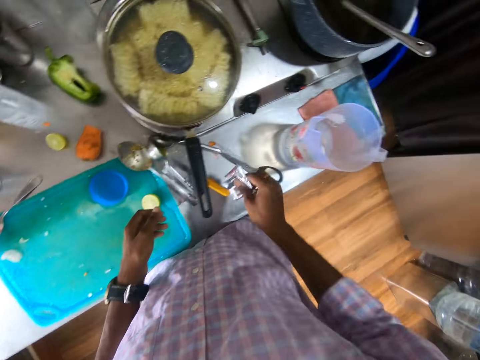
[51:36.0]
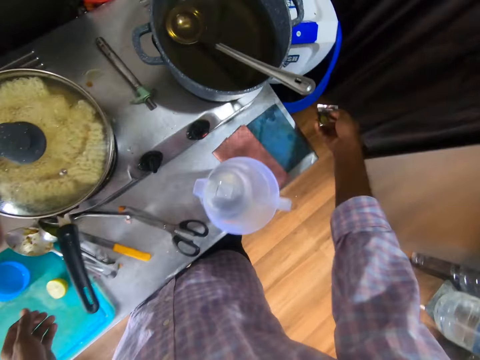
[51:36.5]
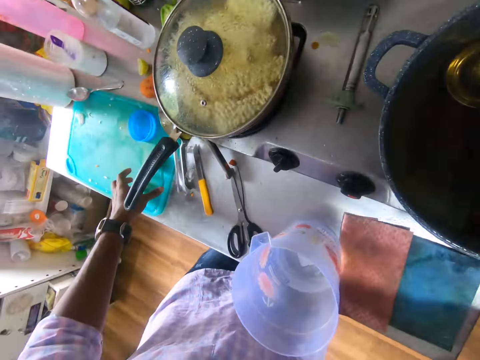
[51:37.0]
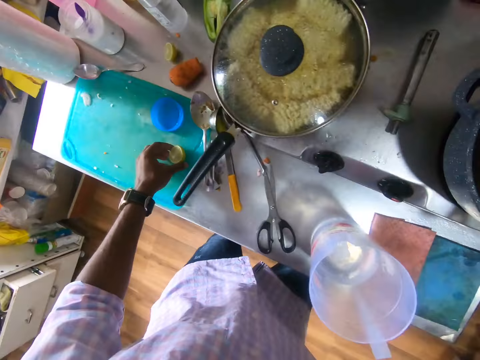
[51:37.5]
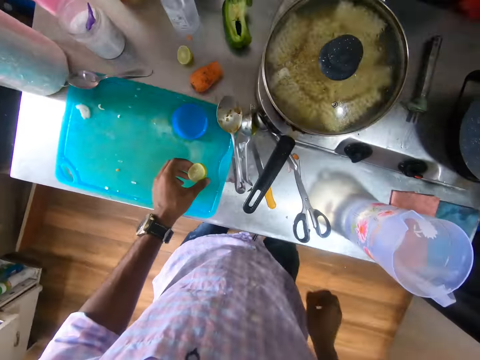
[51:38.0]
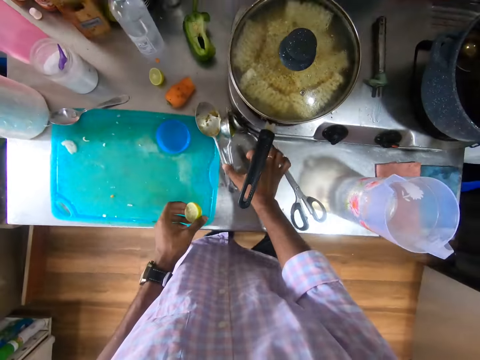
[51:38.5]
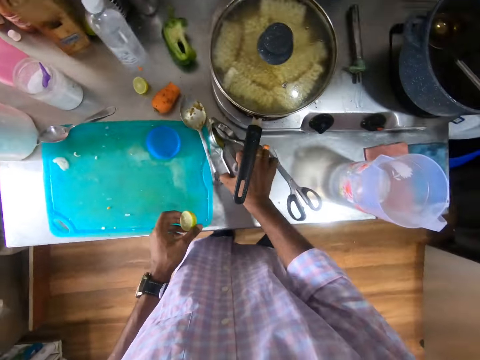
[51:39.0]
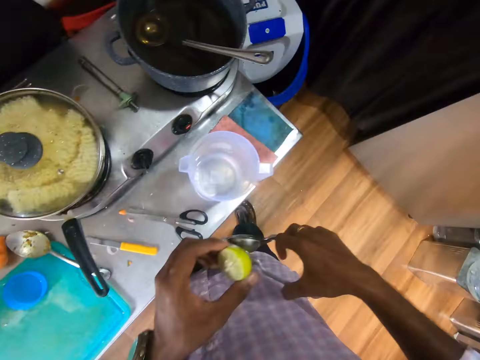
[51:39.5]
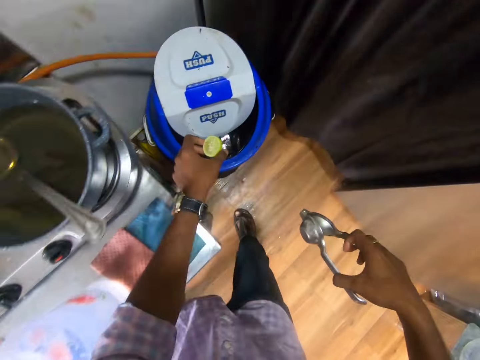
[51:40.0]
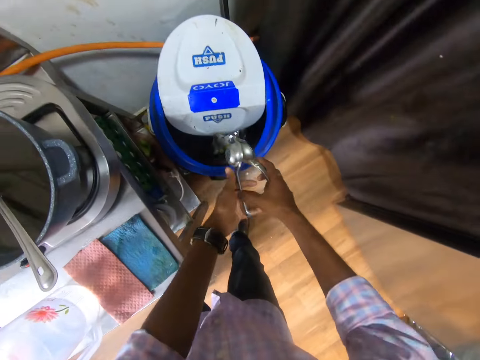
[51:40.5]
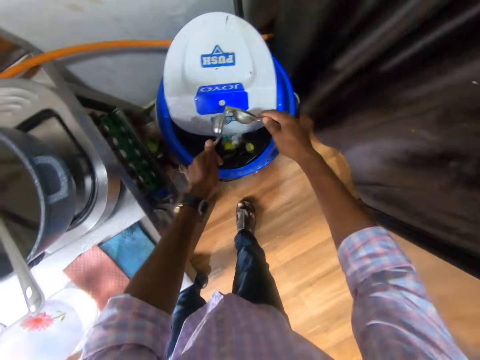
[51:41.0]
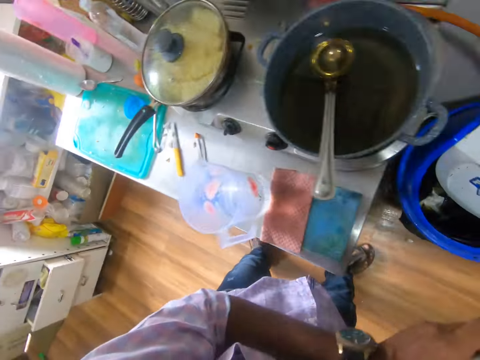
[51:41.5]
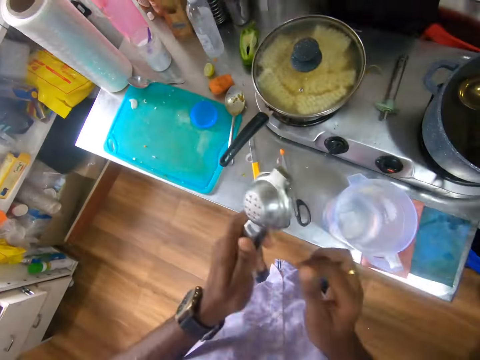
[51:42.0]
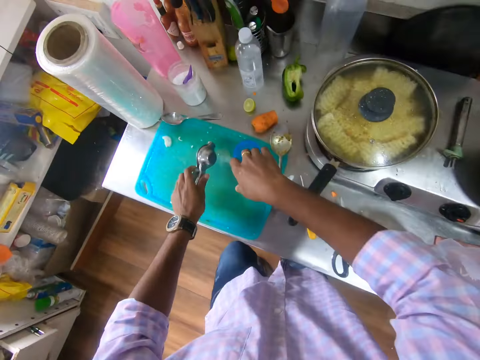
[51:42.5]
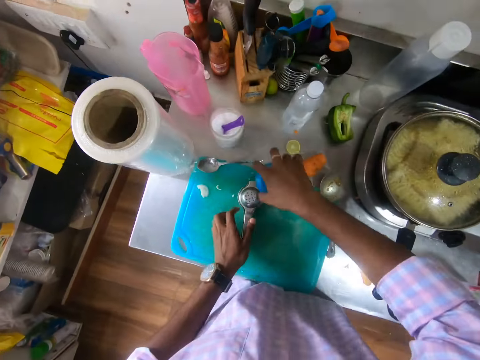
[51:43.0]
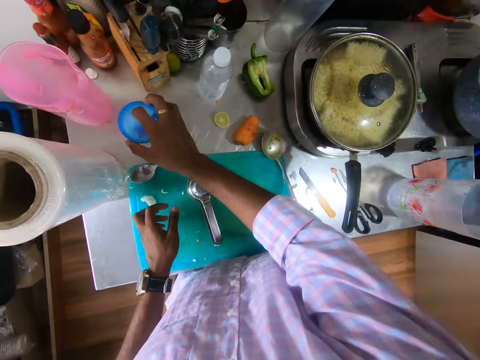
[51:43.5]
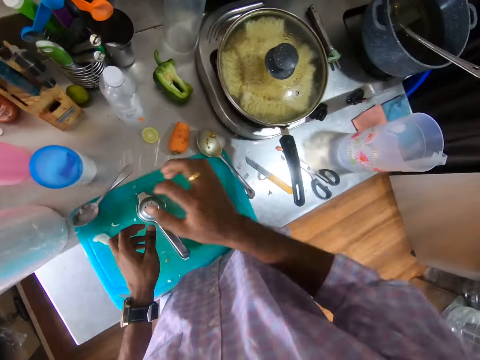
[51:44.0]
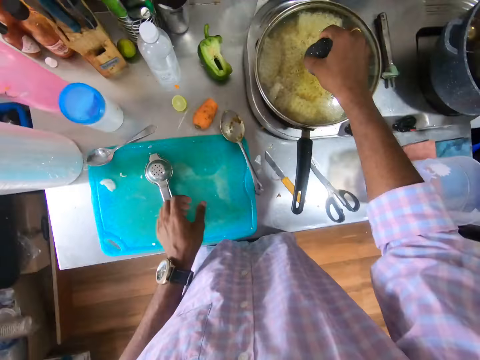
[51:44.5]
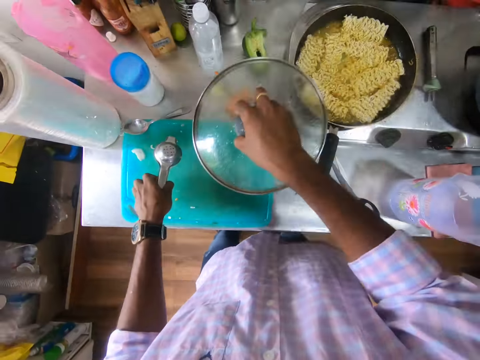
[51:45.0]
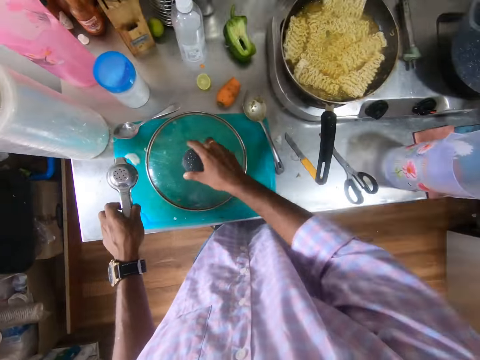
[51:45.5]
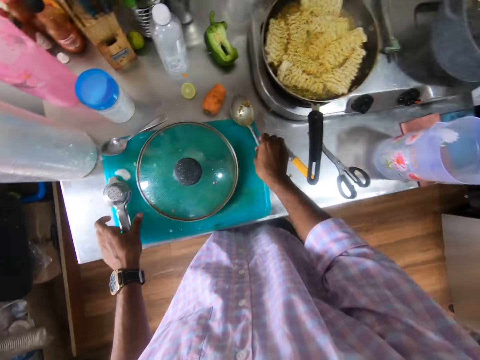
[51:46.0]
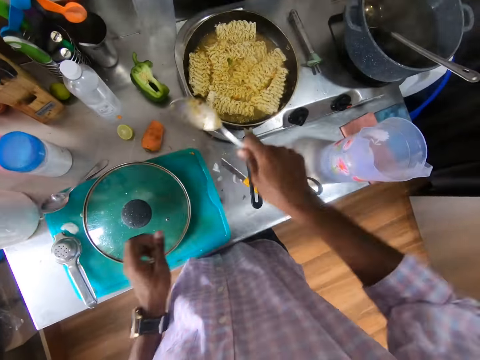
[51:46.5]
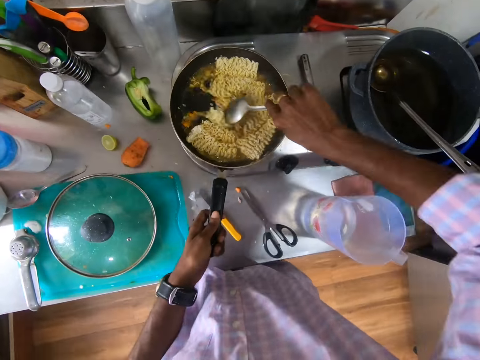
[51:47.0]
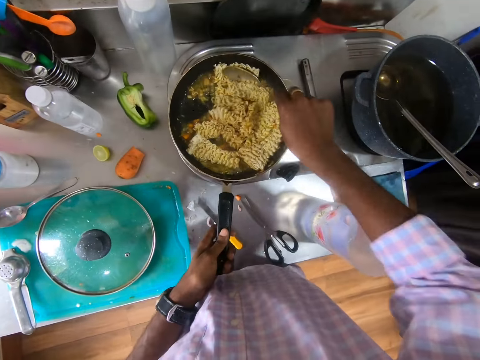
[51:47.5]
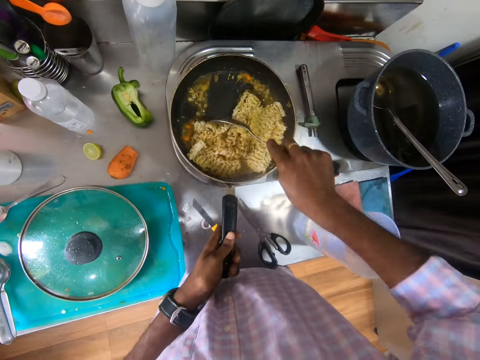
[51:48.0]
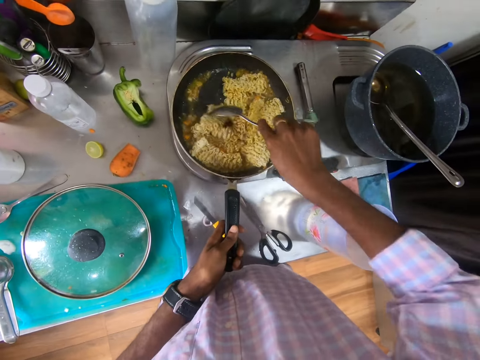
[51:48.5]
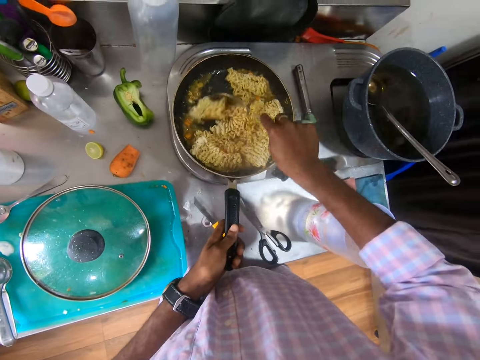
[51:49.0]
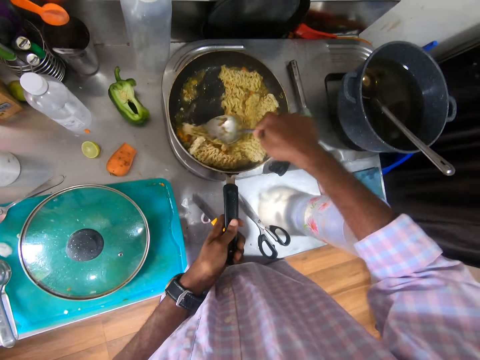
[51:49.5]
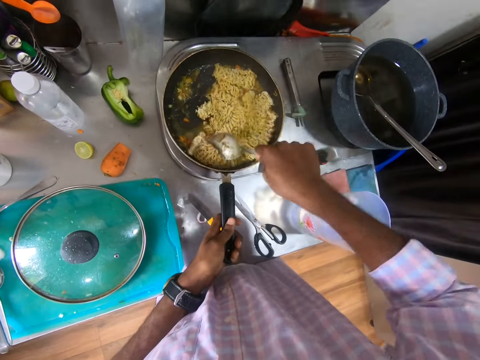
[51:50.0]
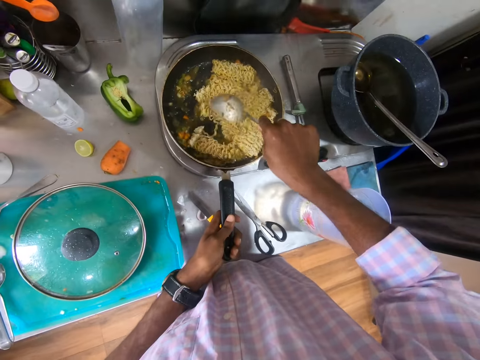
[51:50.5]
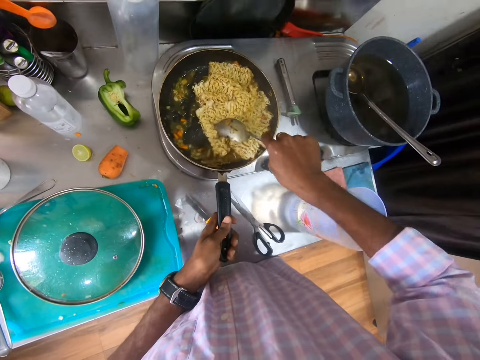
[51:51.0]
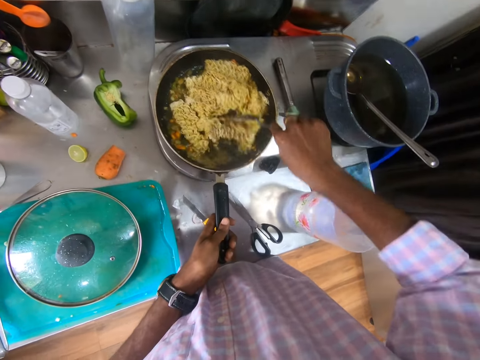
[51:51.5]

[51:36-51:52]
The camera wearer throws the seasoning nylons in the trashcan with his right hand. He picks up a lemon from the board with his left hand. He picks up a citrus juicer from the countertop with his right hand. He throws the lemon in the trashcan with his left hand. He throws the lemon in the citrus juicer in the trashcan with both hands. He holds the citrus juicer with his left hand. He drops the citrus juicer on the board with his left hand. He picks up a cover from the board with his right hand. He covers a container on the countertop with the cover in his right hand. He opens the cover of the pot on the cooker with his right hand. He picks up the lime juice from the board with his left hand. He places the cover of the pot on the board with his right hand. He drops the citrus juicer on the board with his left hand. He picks up the spoon from the board with his right hand. He stirs the noodles in the pot with the spoon in his right hand. He holds the handle of the pot with his left hand.

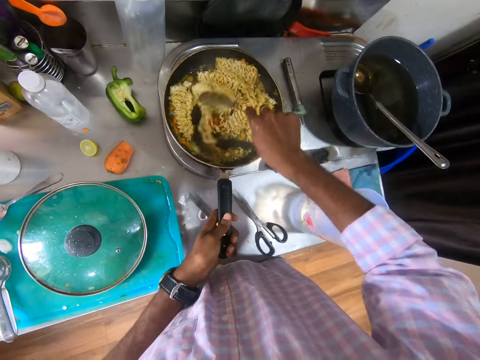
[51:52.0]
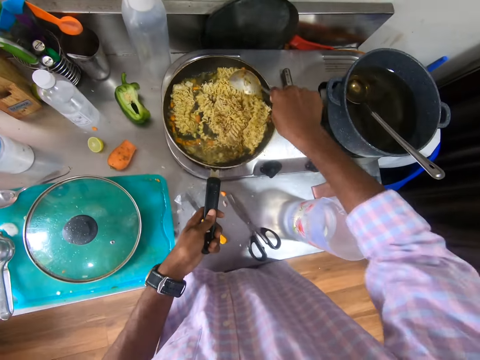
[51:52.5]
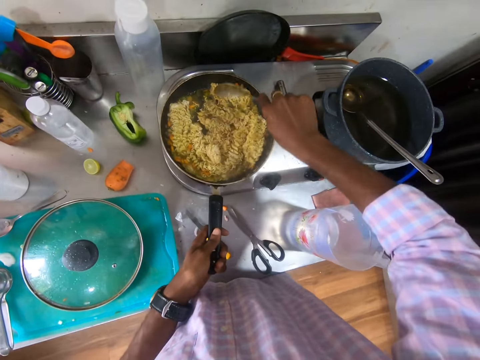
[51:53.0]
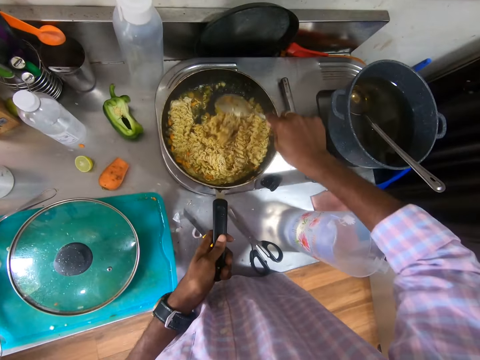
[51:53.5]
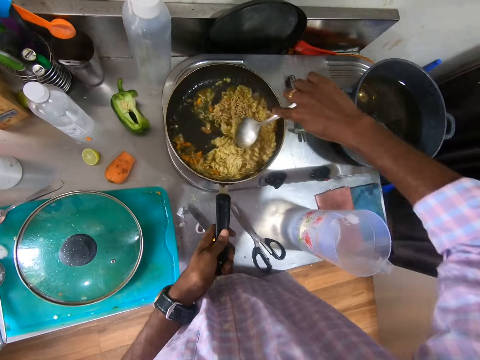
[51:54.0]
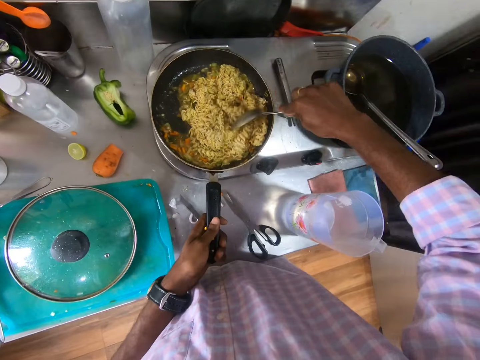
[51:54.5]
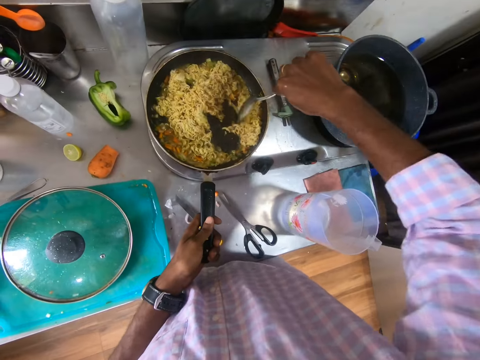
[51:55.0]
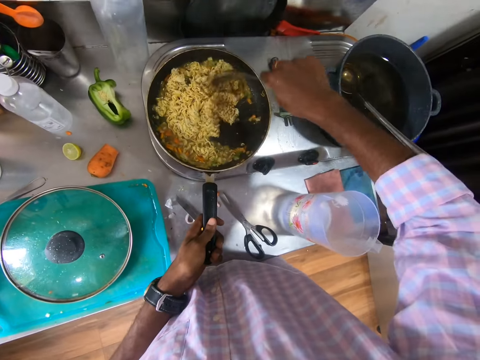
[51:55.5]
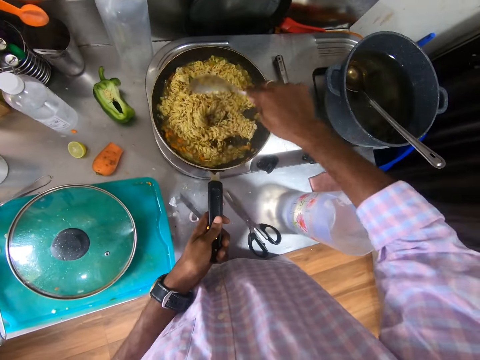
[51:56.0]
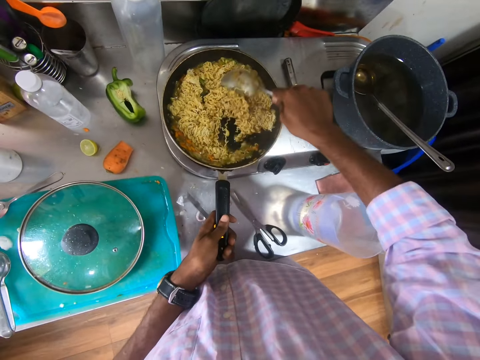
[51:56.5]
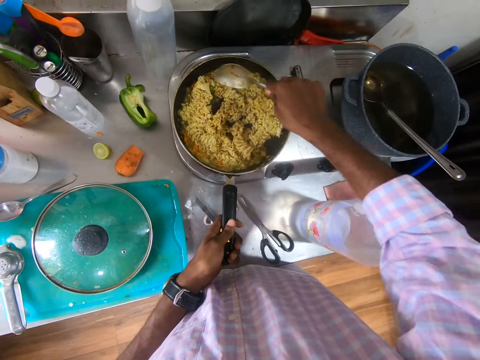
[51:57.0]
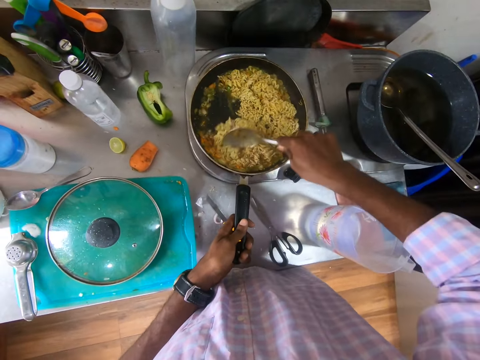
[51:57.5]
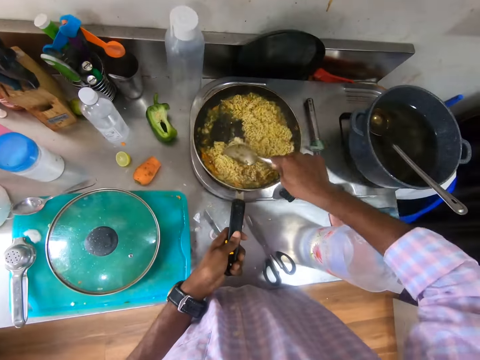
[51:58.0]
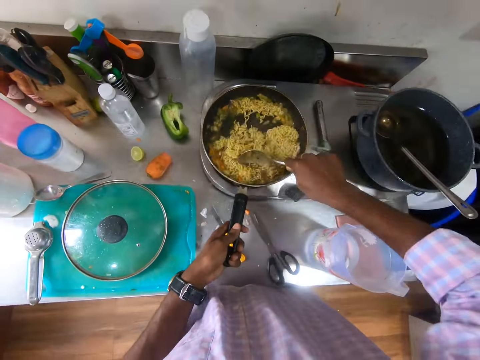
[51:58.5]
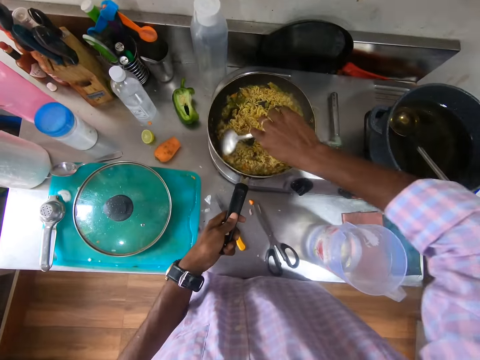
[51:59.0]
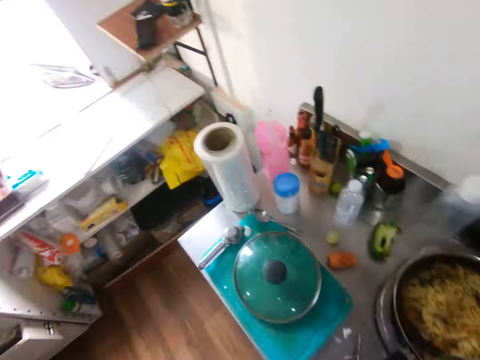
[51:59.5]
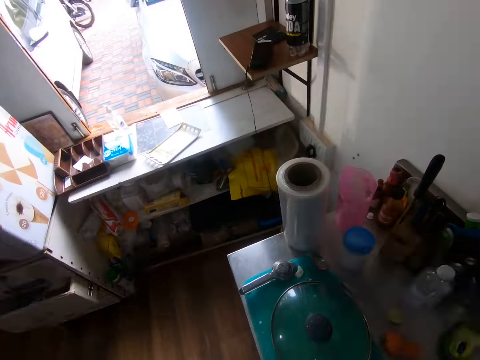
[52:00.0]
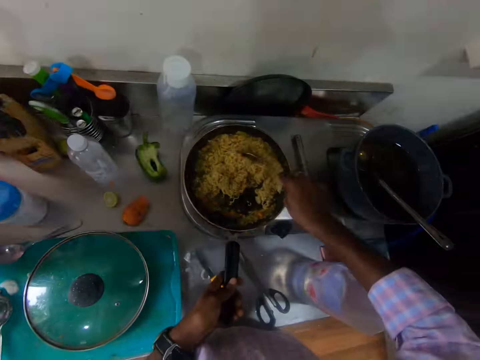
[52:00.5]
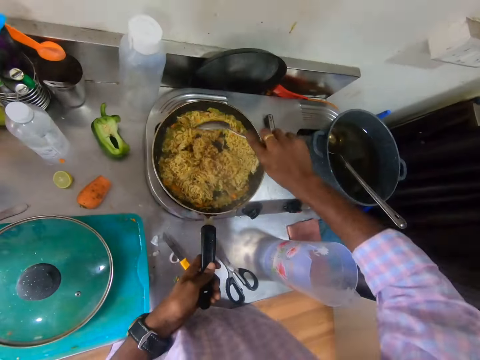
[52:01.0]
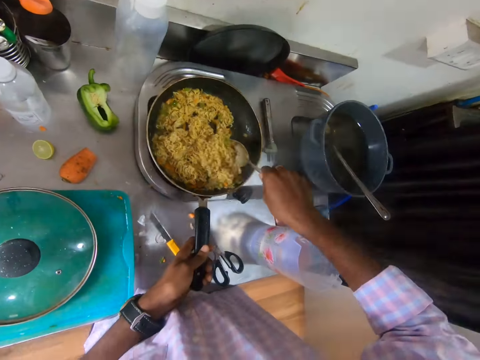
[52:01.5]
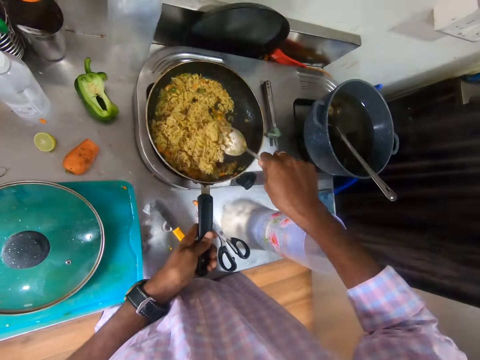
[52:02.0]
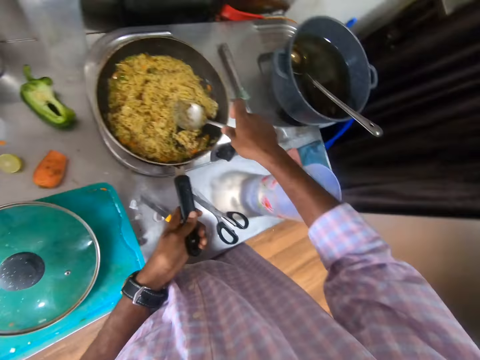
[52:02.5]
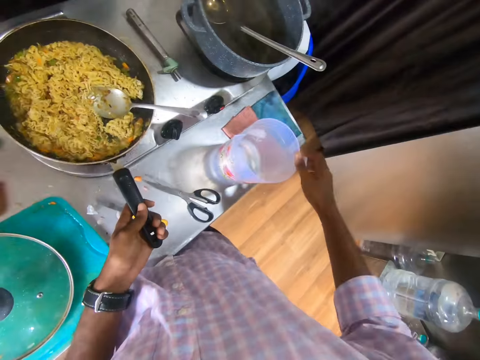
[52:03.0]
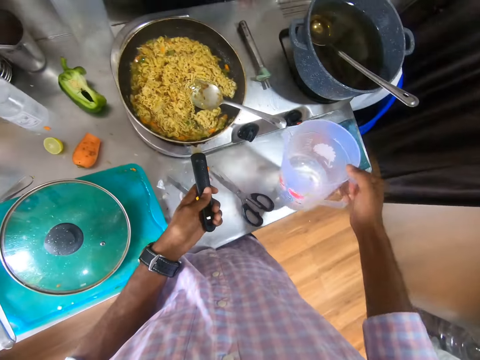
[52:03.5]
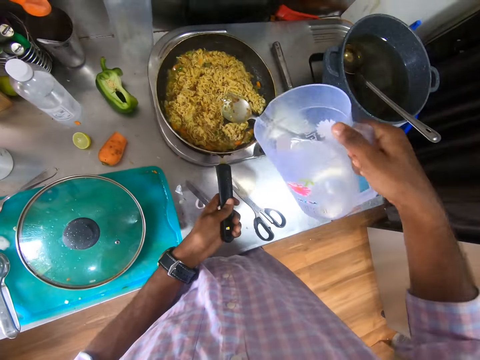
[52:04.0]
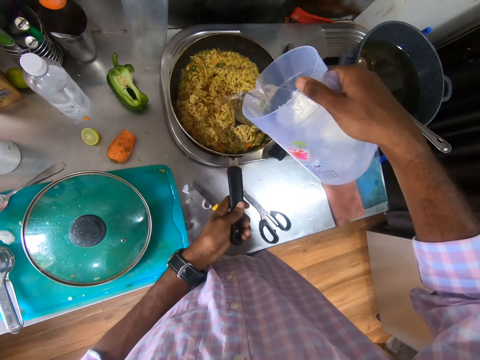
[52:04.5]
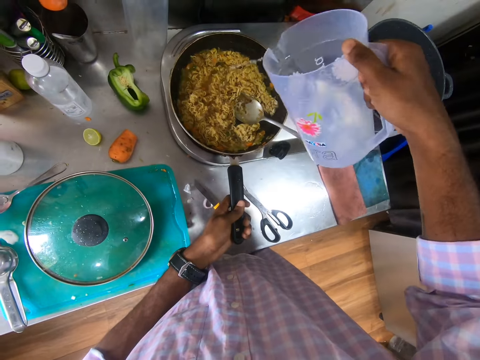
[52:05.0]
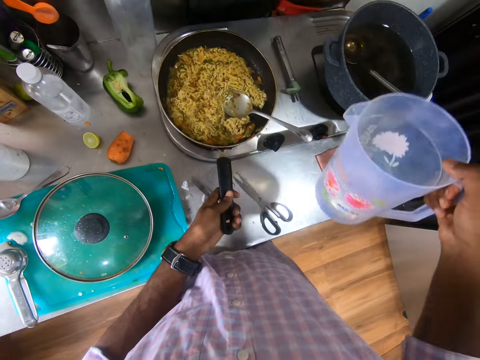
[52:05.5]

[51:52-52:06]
The camera wearer drops the spoon in the pot with his right hand. He picks up the jug of water from the countertop with his right hand. He pours the water from the jug of water in the pot with his right hand.
